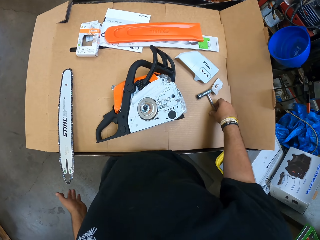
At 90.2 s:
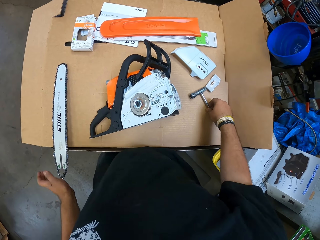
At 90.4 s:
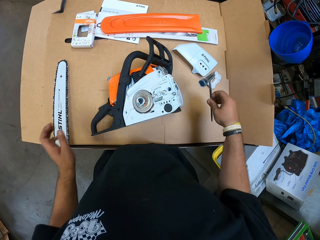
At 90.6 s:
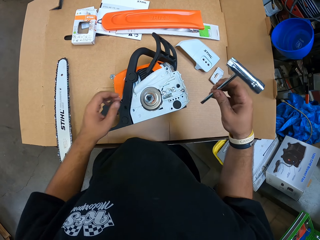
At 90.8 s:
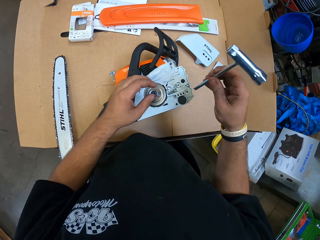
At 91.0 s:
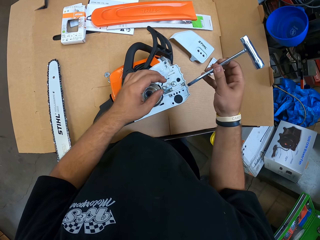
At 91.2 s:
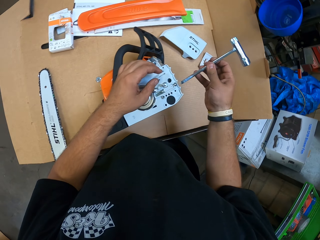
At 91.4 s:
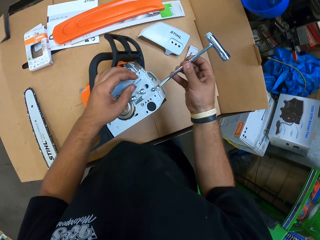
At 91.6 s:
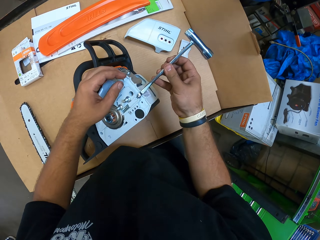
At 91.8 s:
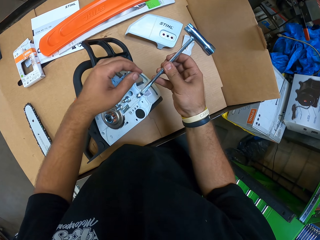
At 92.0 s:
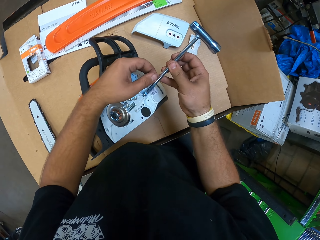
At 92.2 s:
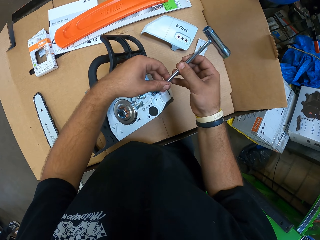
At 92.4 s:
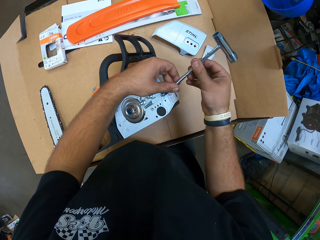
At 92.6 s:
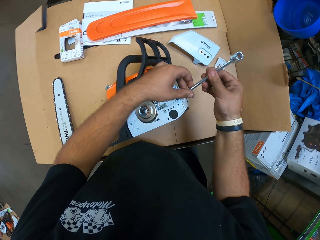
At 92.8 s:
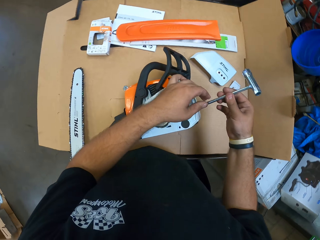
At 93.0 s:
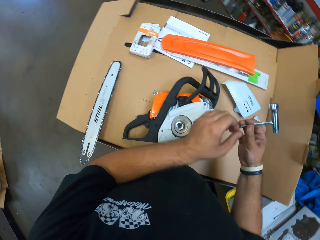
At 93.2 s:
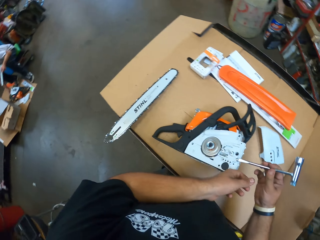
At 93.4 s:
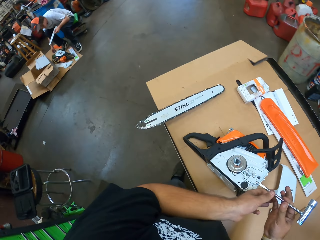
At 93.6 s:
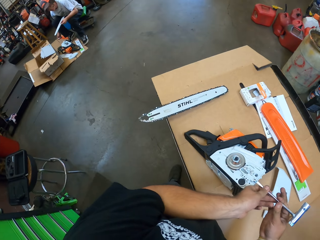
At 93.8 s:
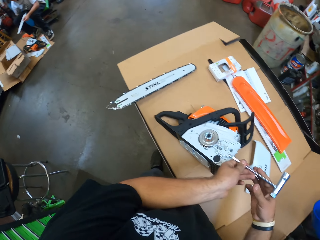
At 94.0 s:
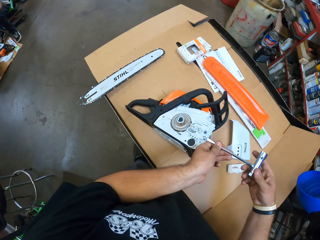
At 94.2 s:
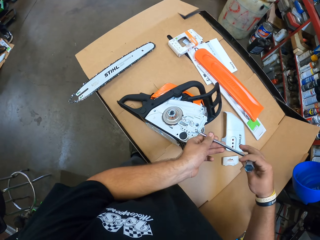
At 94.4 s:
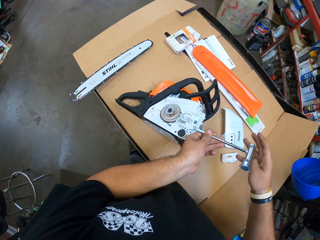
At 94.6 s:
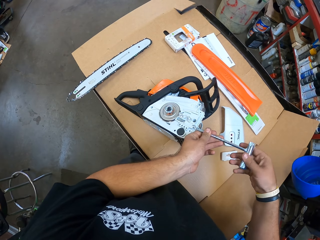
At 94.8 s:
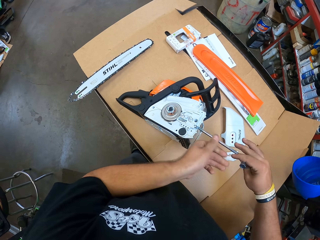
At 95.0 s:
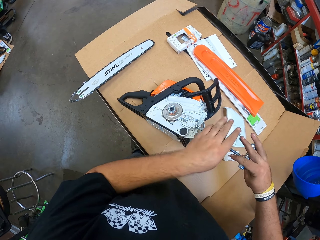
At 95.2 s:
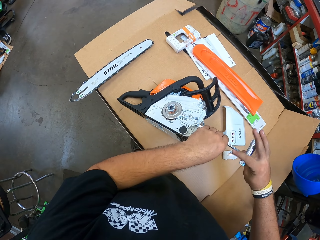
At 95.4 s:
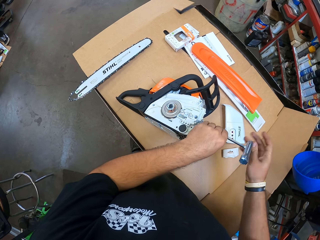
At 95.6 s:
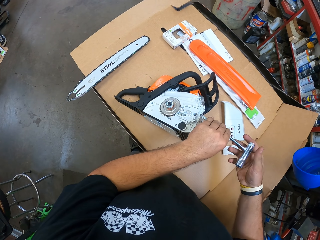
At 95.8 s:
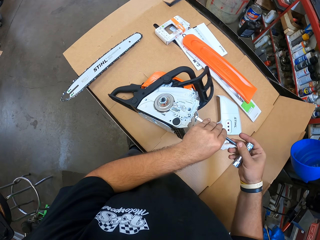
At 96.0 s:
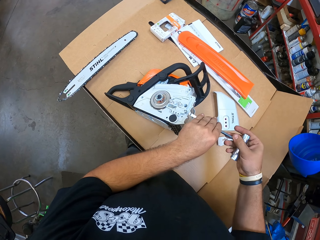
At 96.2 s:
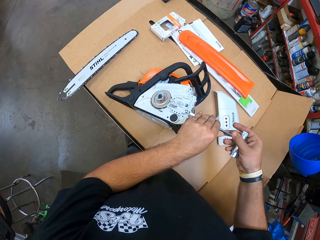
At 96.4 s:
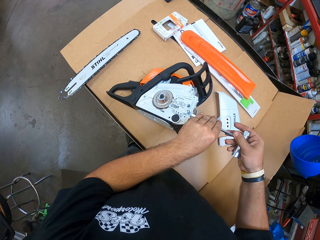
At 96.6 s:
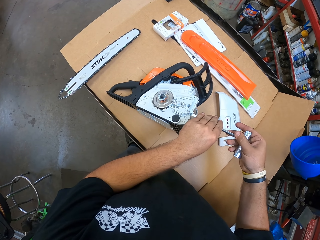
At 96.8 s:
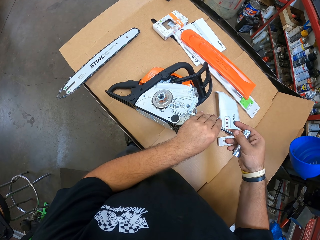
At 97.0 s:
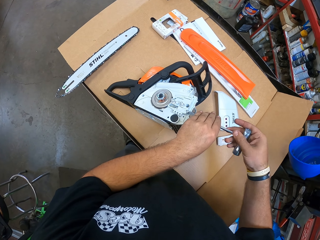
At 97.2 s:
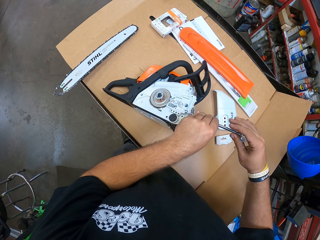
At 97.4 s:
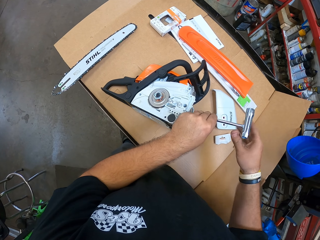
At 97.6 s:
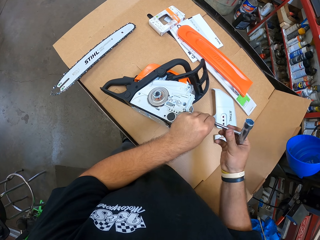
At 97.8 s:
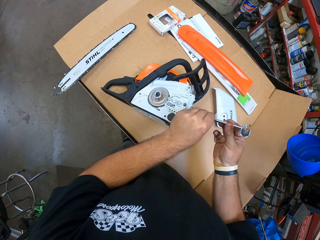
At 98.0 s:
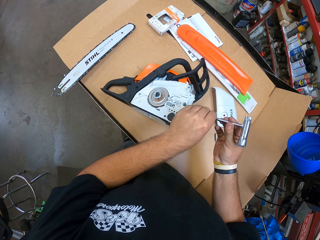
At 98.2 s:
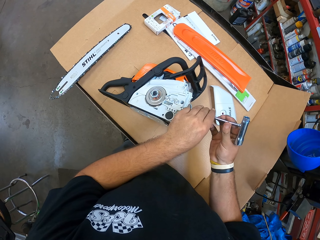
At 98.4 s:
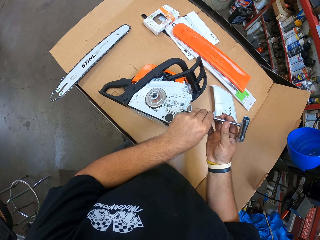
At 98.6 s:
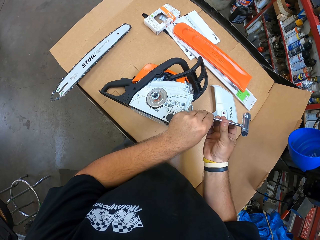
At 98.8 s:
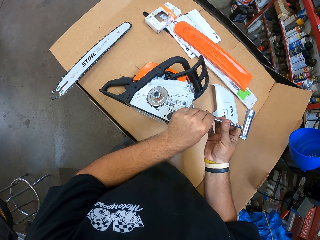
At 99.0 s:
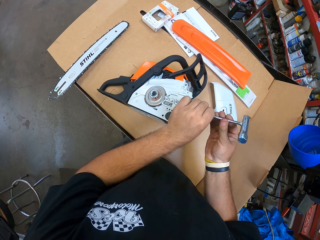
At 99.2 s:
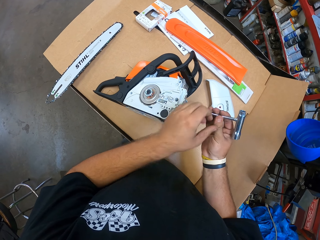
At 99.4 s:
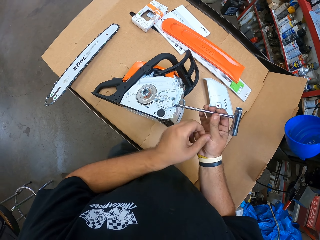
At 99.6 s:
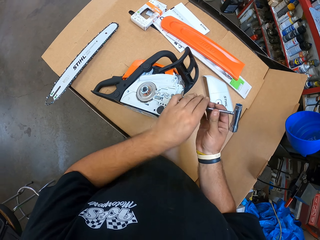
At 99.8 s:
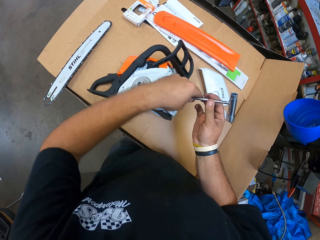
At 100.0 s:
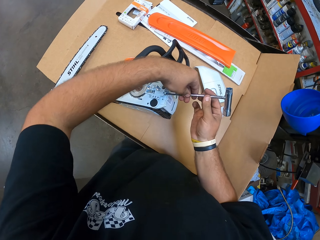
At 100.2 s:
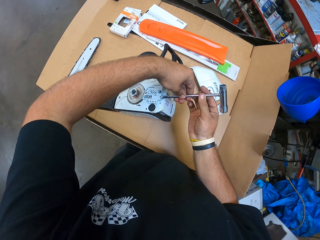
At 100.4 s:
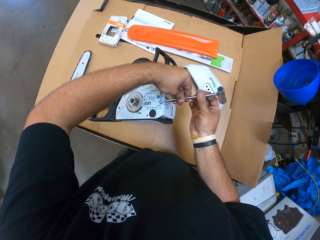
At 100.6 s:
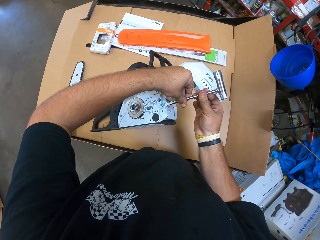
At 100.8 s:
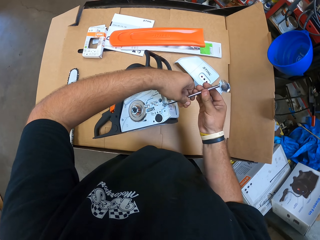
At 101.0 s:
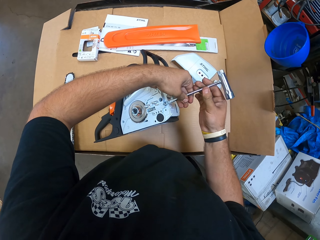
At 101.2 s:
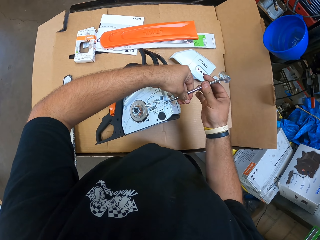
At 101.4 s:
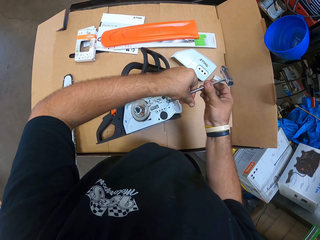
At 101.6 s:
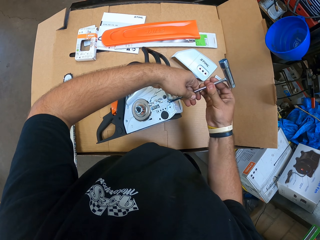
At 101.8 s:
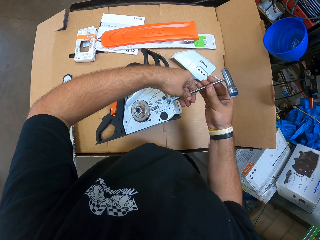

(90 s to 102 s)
The camera wearer grabs a box spanner. They unscrew a screw with a screwdriver. They adjust the screw. They look at a man.

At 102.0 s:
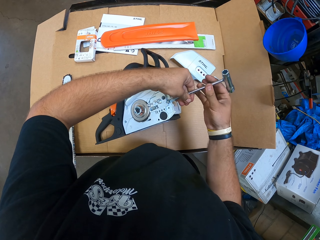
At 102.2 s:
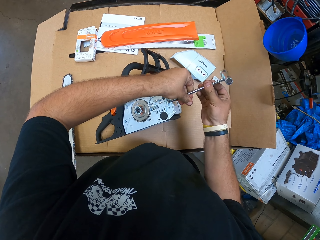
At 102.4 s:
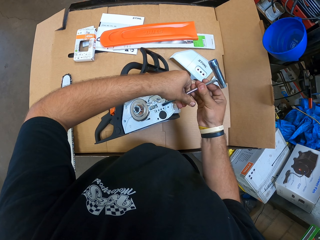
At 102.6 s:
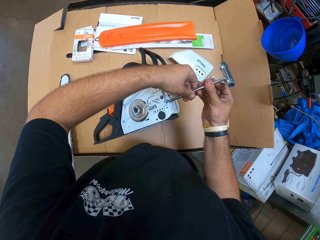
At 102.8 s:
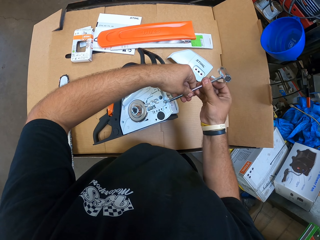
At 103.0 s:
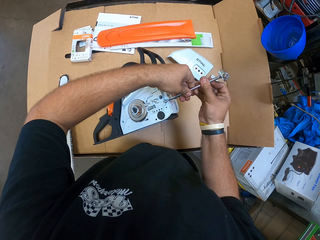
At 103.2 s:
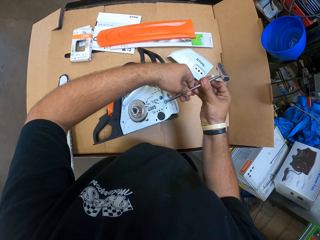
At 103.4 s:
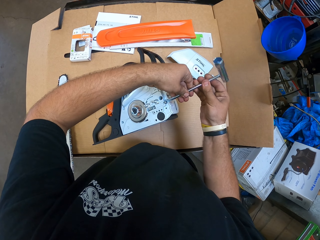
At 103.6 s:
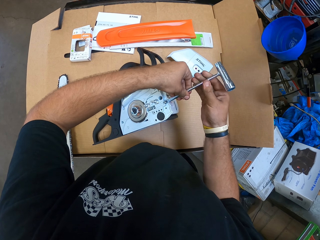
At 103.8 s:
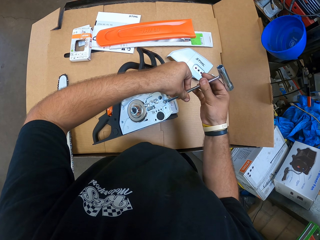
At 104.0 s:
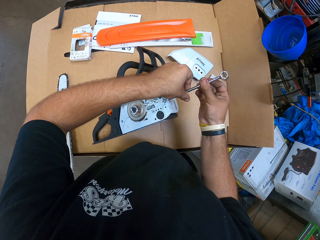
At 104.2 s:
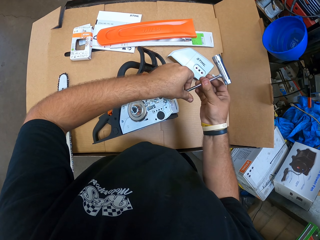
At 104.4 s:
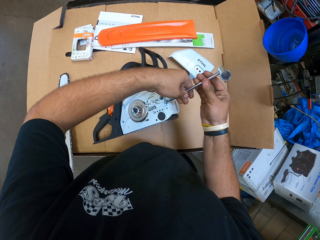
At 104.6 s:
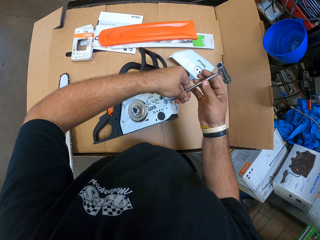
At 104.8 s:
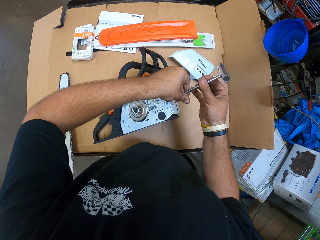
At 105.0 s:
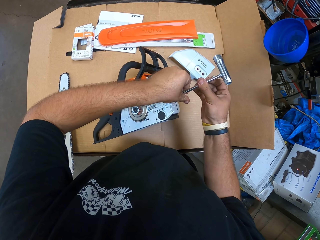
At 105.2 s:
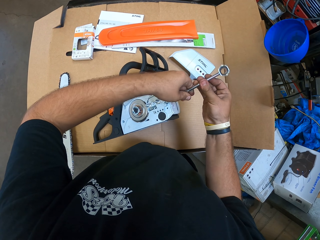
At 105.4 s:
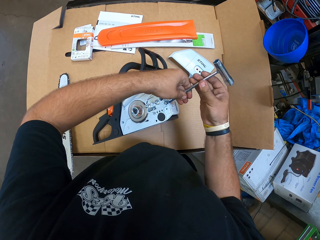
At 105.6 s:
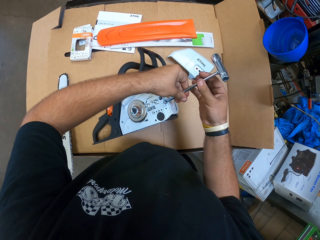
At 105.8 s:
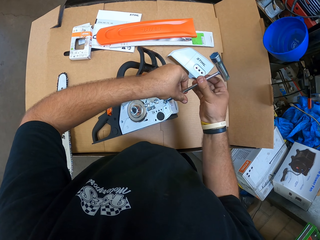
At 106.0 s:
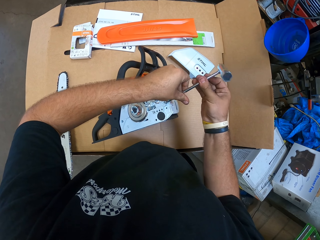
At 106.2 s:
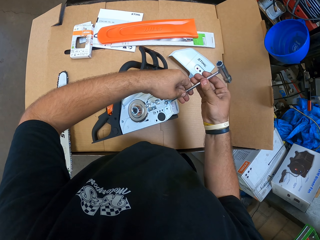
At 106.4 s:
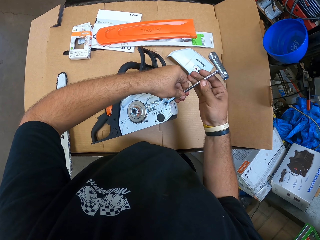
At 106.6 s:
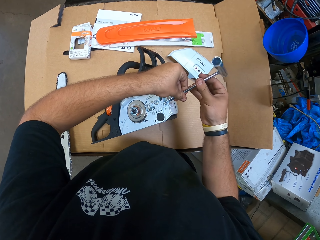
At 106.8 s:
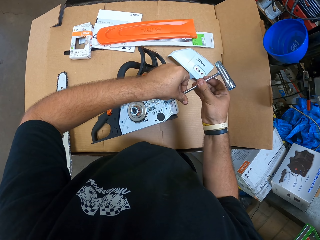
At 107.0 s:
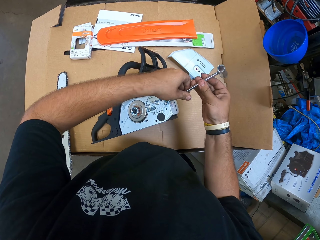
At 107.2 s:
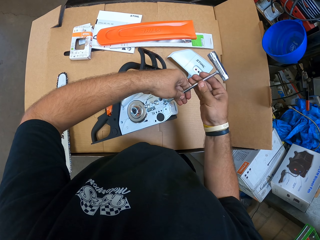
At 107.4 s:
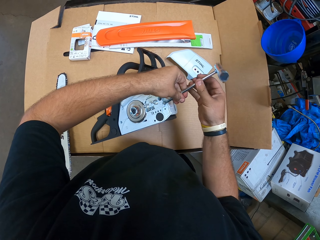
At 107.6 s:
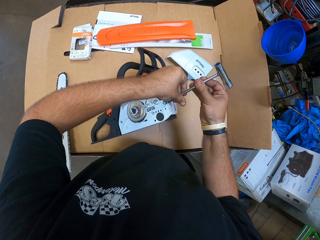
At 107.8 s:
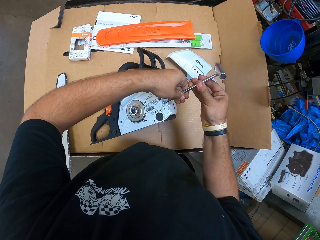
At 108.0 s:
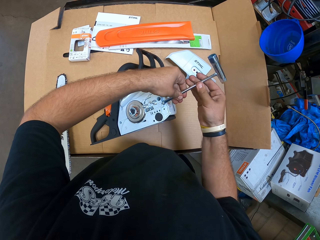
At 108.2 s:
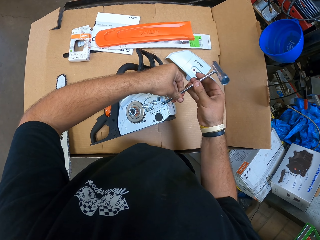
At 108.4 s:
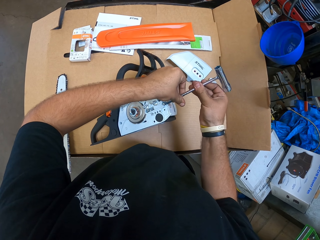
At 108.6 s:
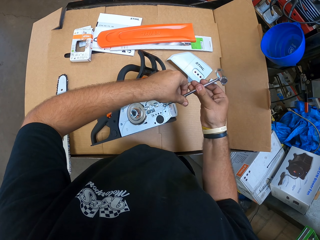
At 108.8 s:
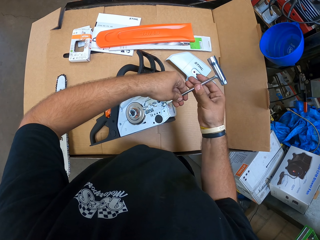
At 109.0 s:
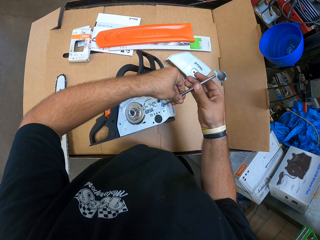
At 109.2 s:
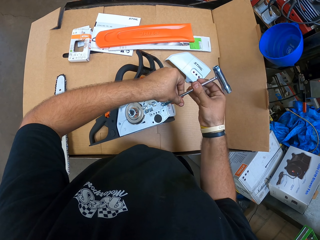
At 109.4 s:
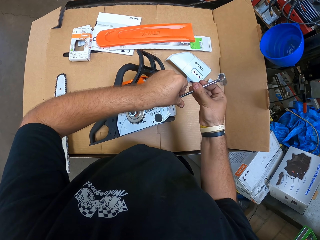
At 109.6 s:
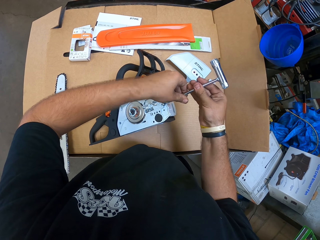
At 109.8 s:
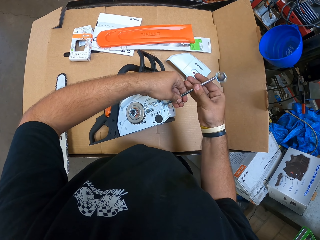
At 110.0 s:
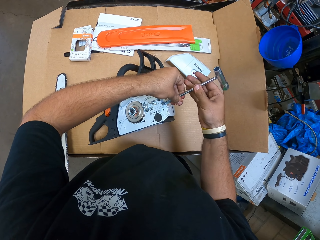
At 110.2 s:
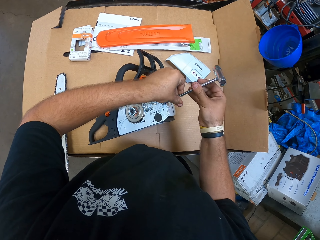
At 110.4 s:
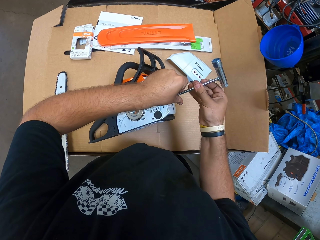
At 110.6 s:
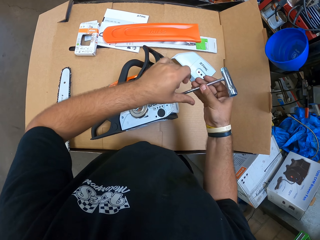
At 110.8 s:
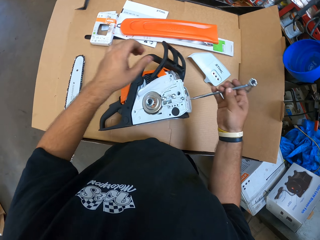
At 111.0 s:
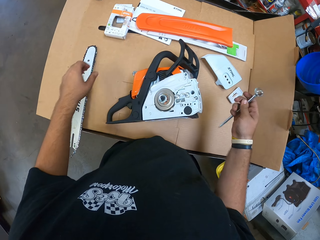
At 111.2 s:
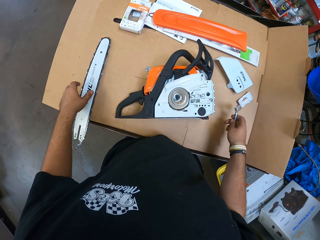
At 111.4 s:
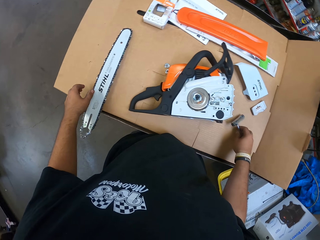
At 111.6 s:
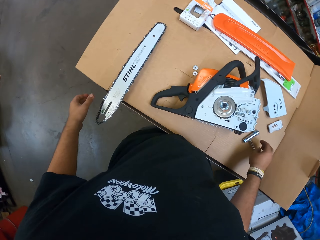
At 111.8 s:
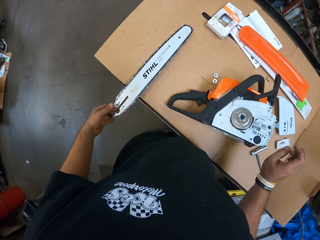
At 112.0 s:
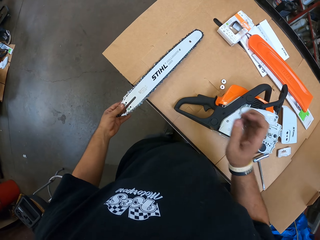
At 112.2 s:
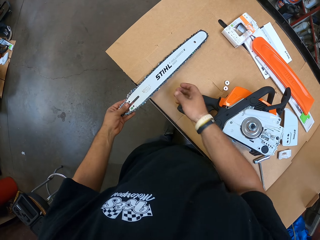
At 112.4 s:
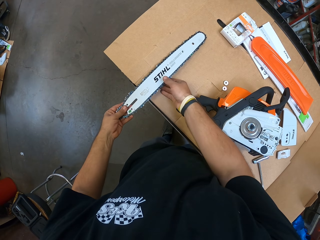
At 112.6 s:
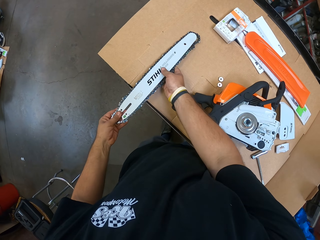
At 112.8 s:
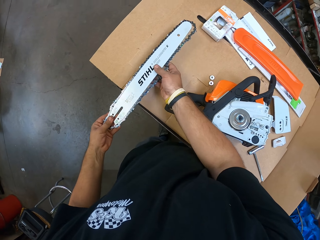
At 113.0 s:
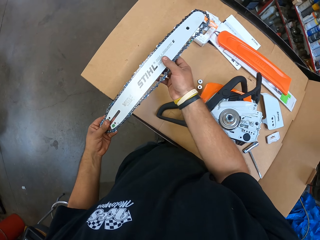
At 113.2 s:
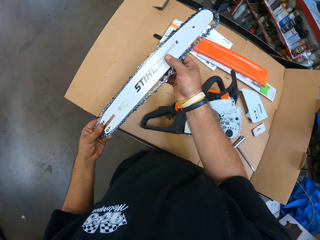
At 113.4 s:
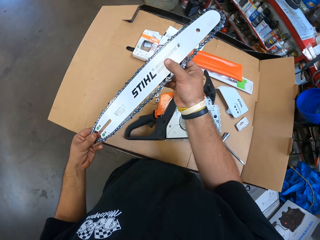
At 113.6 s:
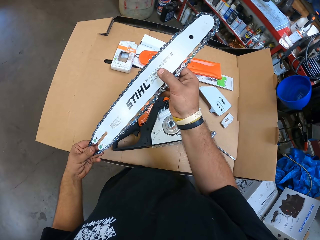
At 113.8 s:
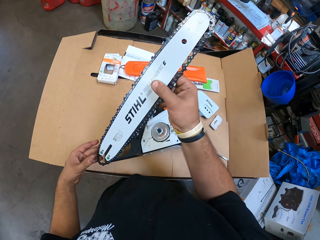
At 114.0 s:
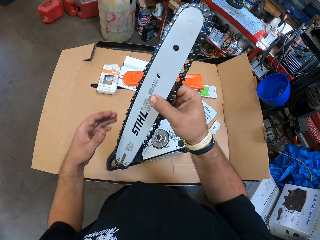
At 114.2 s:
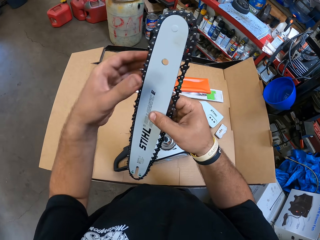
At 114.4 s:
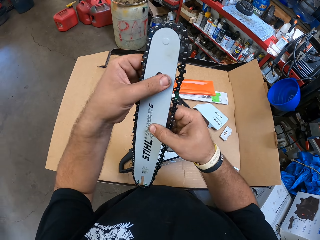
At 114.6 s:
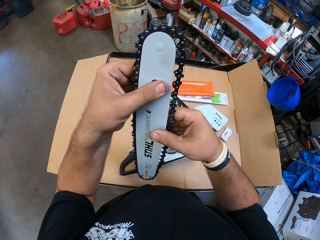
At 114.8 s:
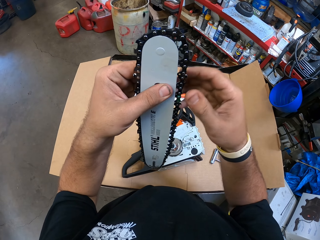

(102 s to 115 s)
The camera wearer puts the screwdriver or spanner down. They take a blade, lift the blade on both hands, and hold the blade. They adjust the ring on the blade.
